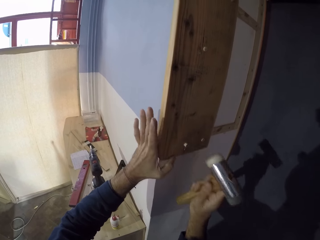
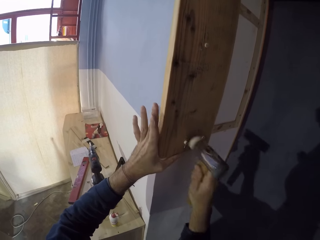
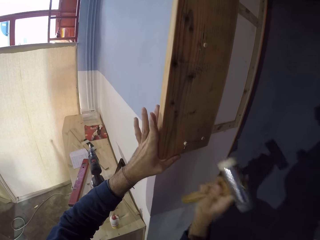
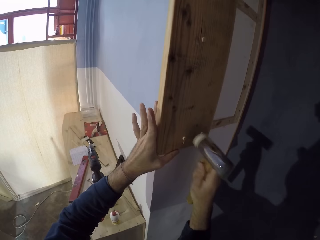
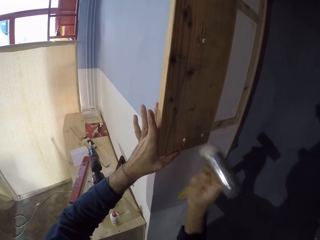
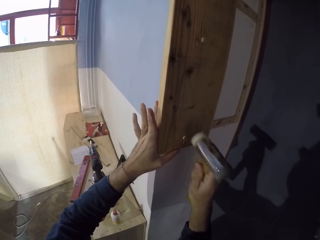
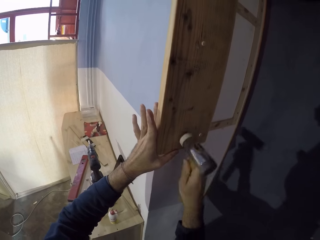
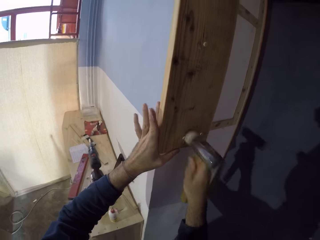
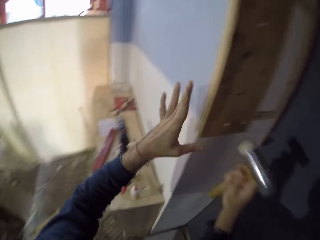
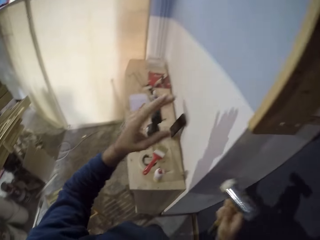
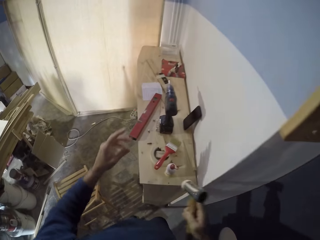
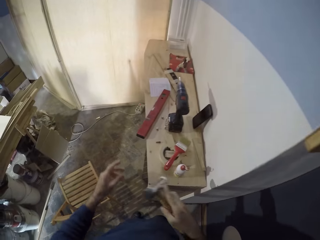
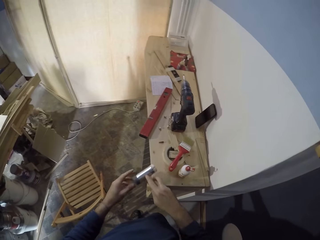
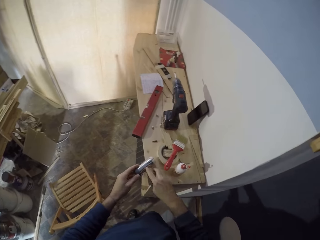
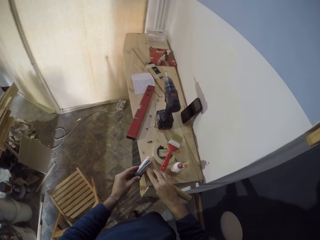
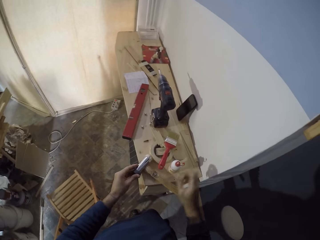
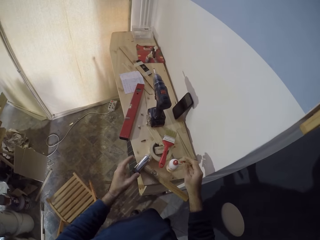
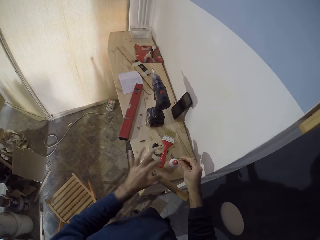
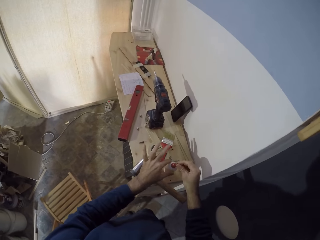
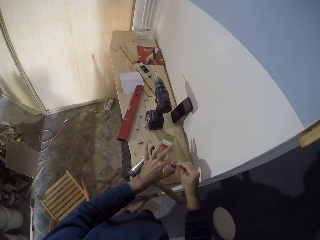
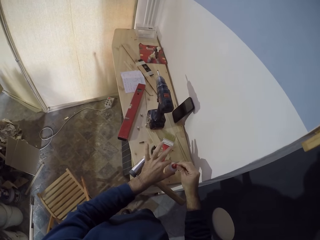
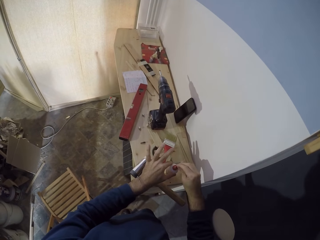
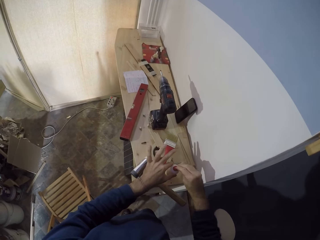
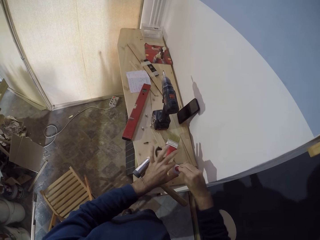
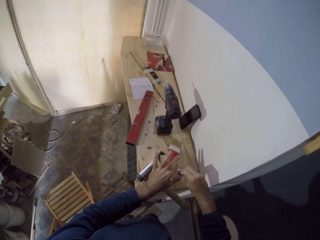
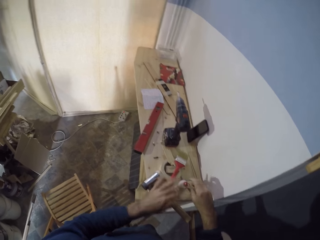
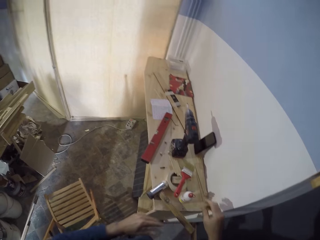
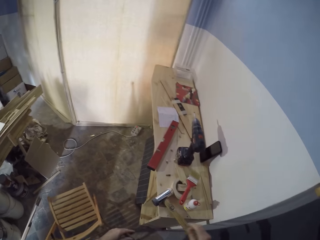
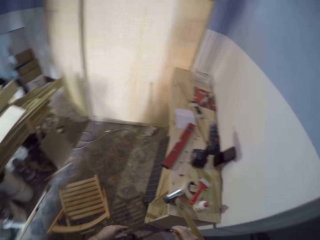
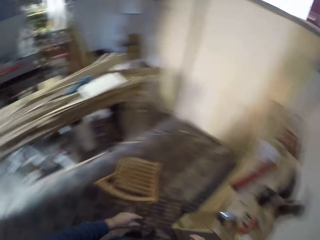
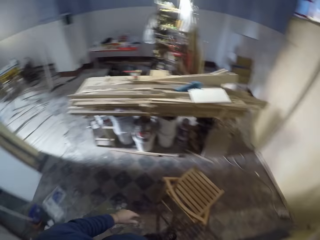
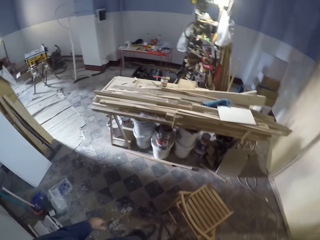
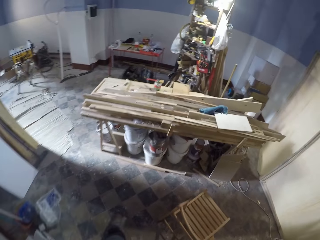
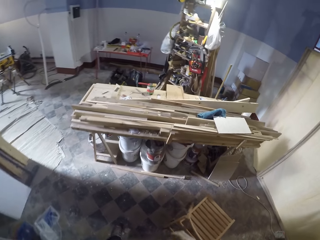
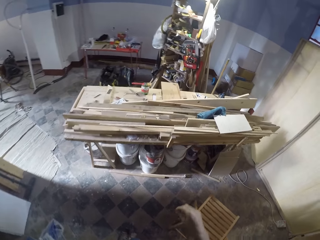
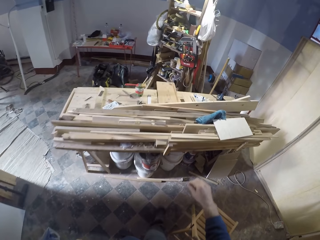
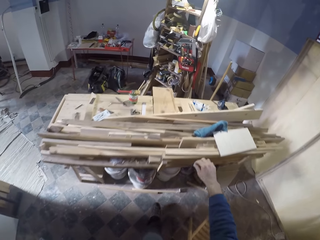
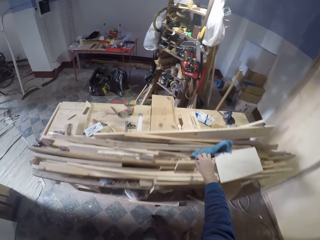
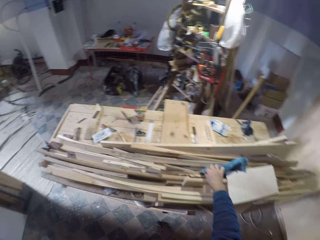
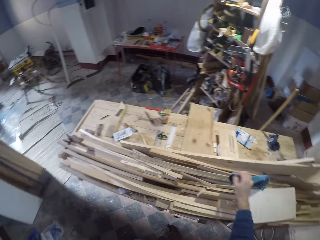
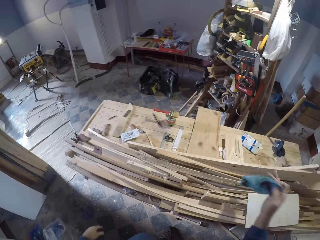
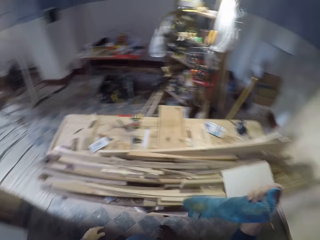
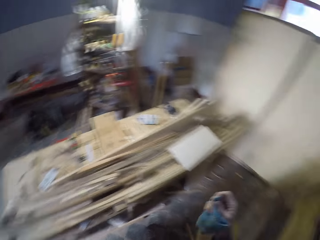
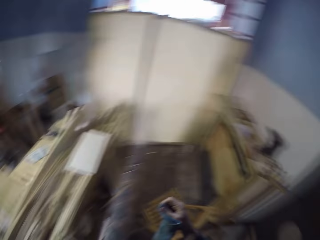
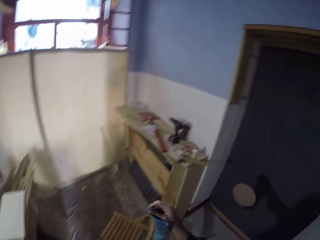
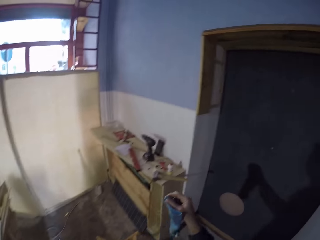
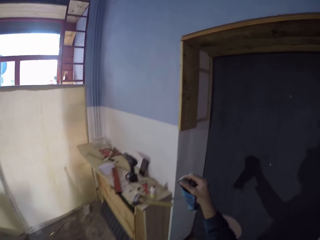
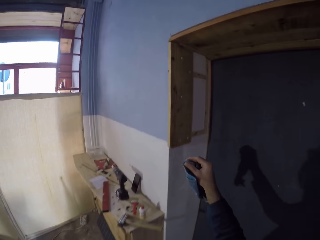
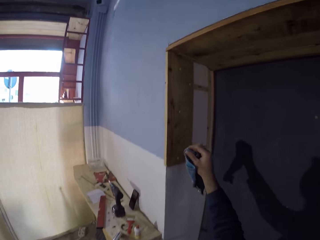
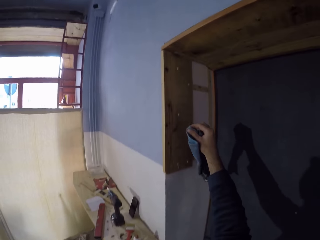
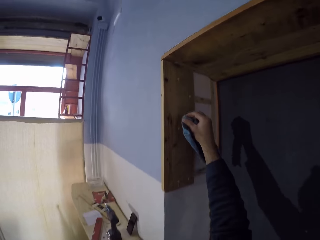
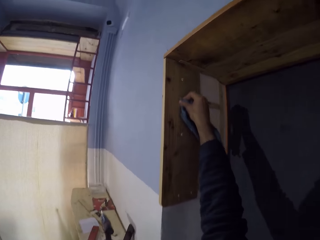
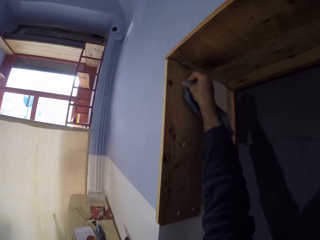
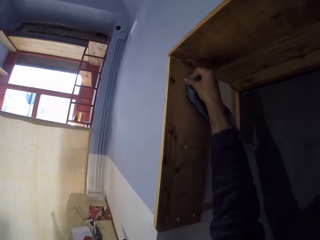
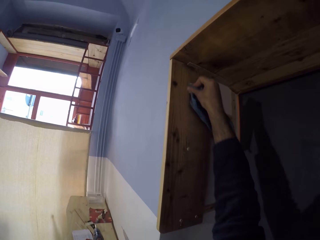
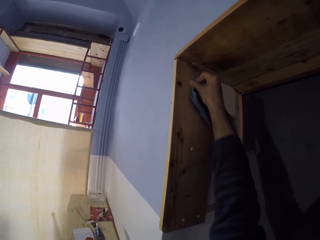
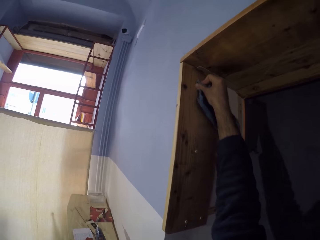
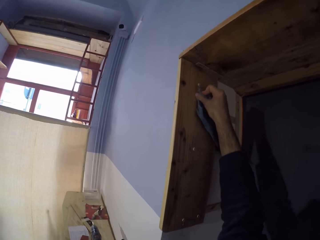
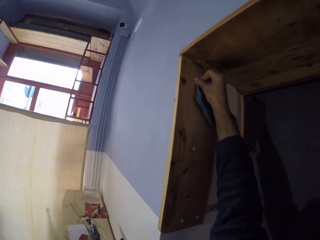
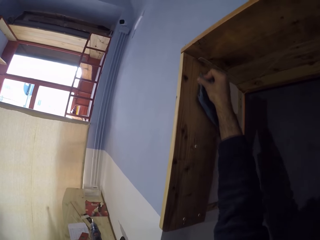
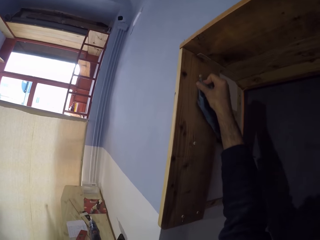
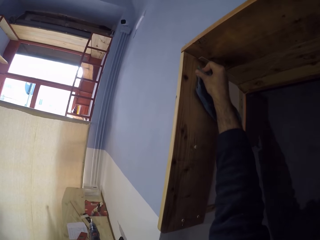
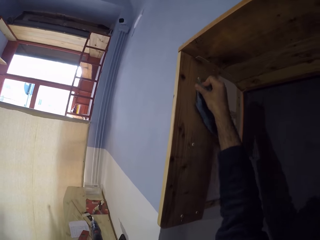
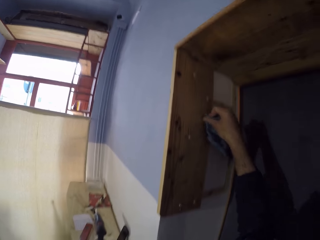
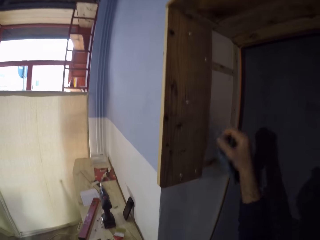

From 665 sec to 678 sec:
The camera wearer moves both hands. He drops the hammer in his right hand on the bench. He covers the gum with its lid on the bench with both hands. He moves both hands and walks around. He picks up a napkin or towel on a table with his right hand. He lifts the towel. He walks around. He lifts the towel. He wipes off the gum dirt on the wooden frame with the napkin in his right hand.

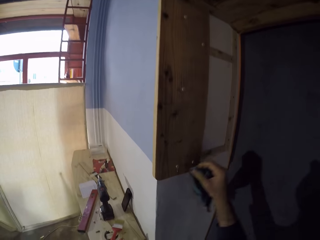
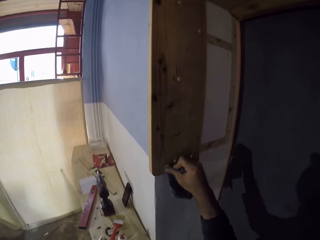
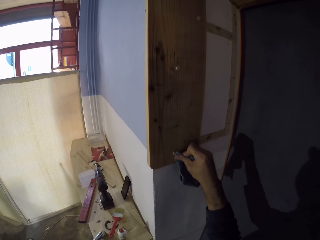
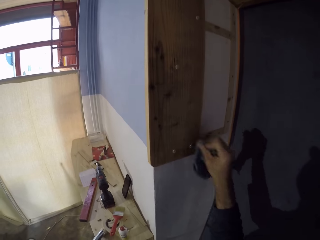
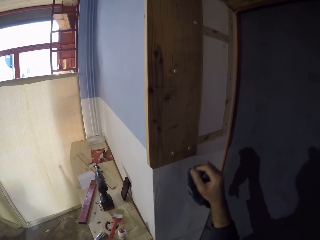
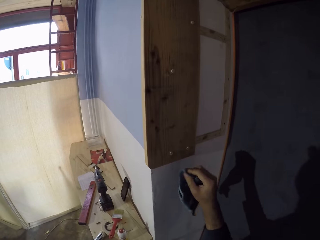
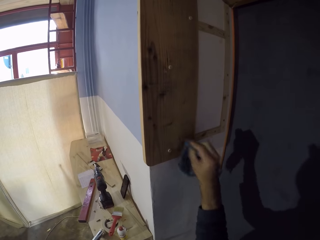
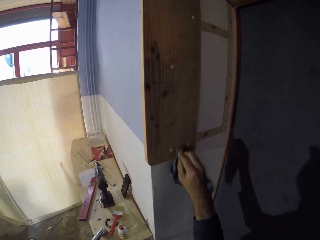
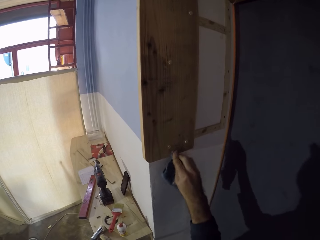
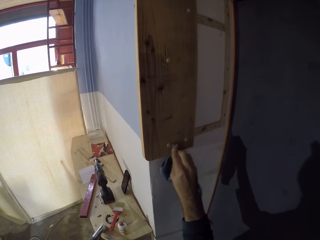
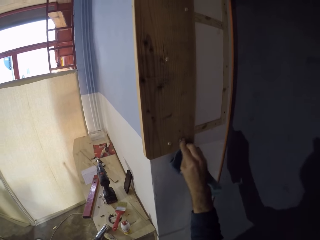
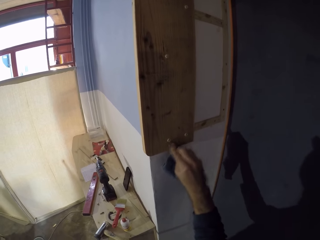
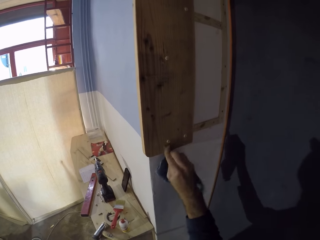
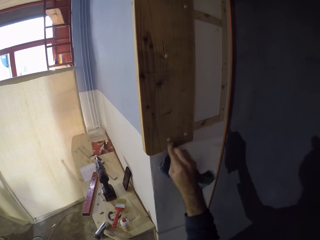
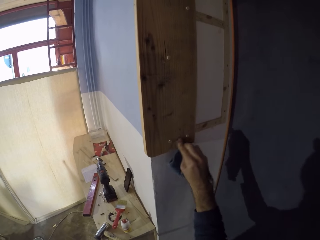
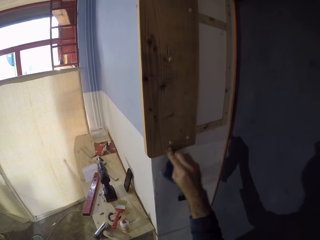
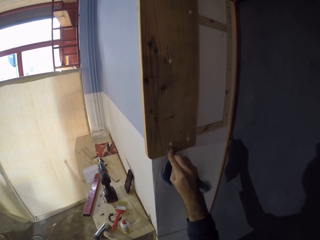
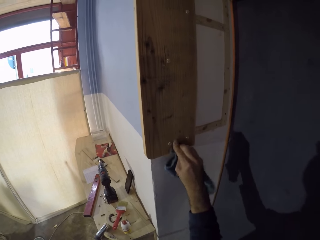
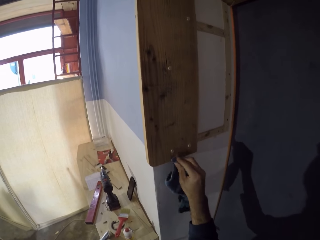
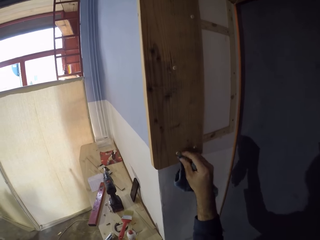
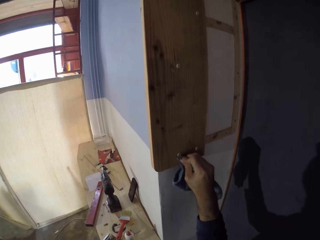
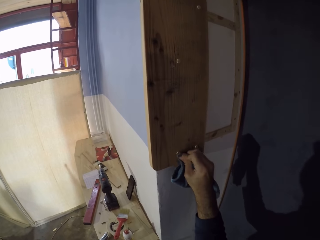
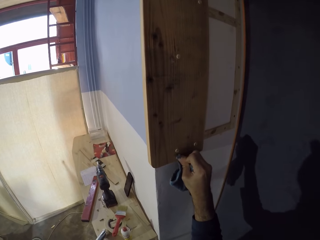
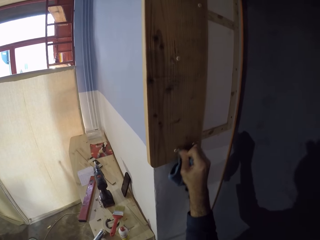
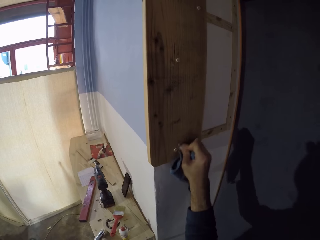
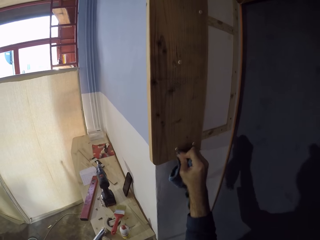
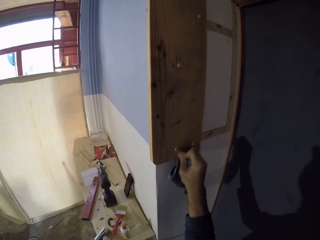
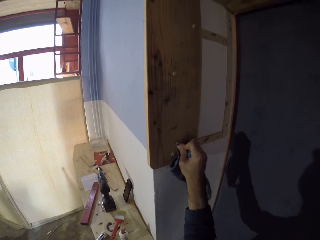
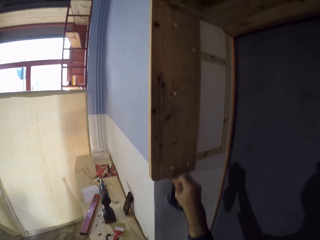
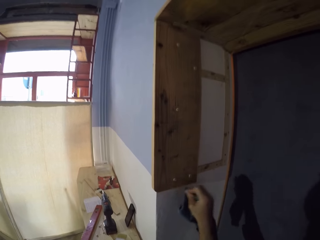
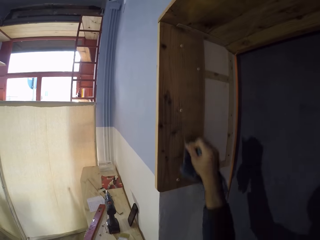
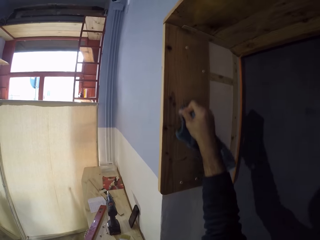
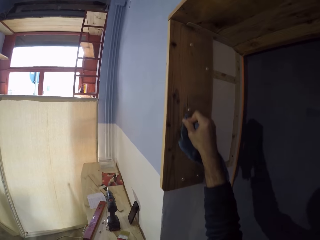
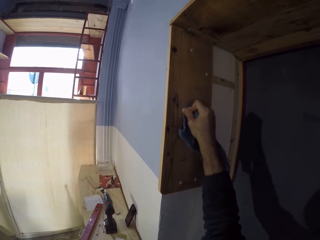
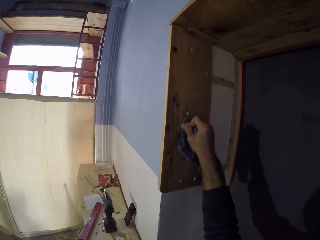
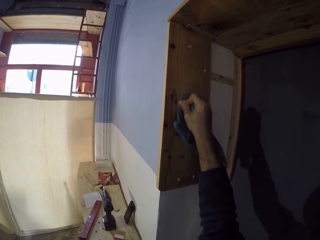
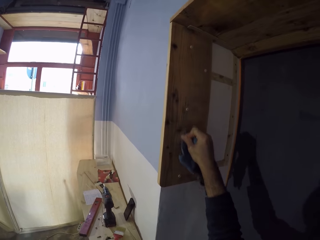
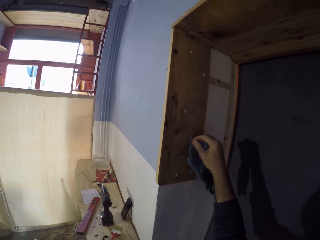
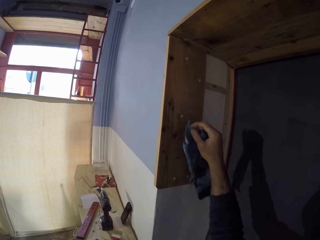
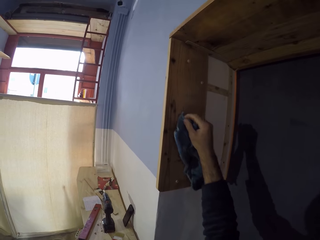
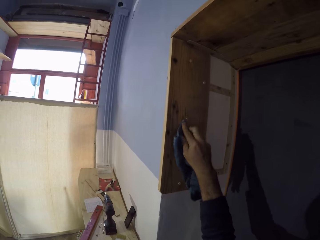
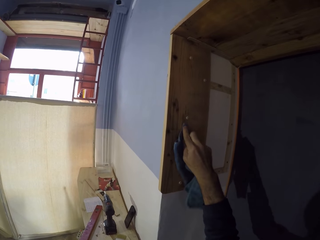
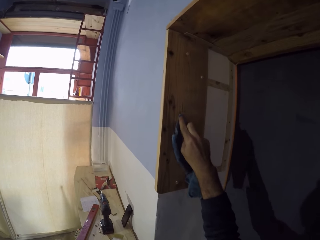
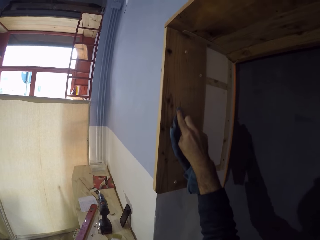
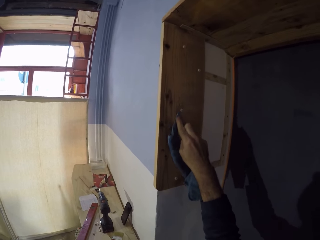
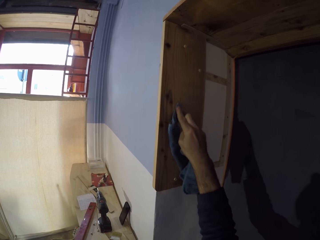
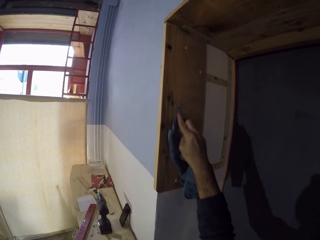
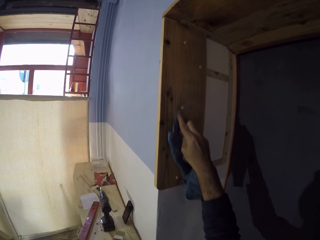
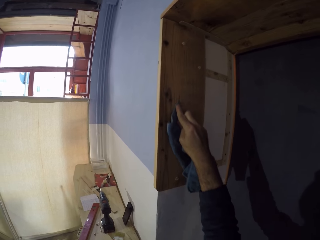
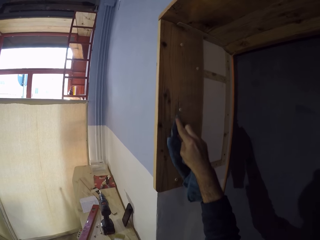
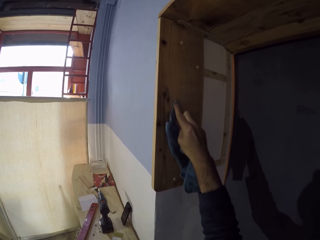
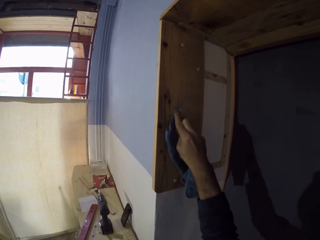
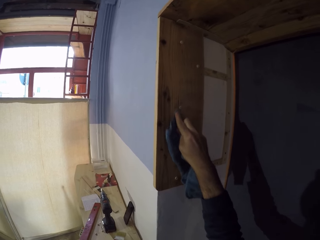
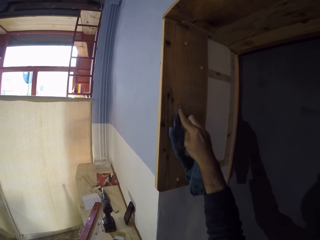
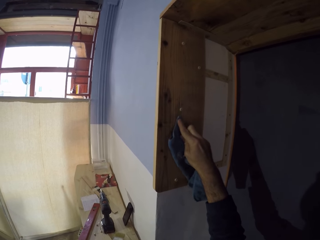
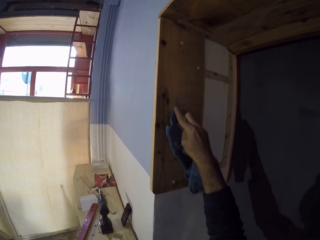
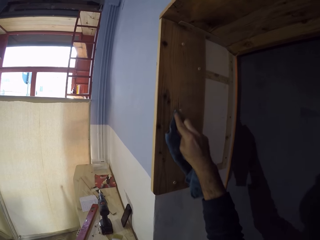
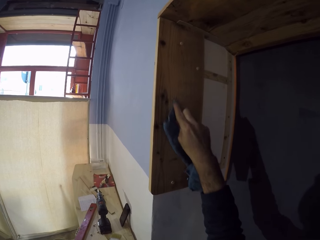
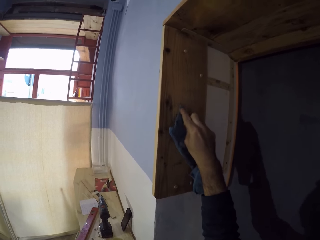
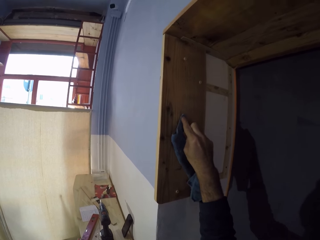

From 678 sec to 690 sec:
The camera wearer moves the towel. They move the towel again. They wipe the wood with the towel.
